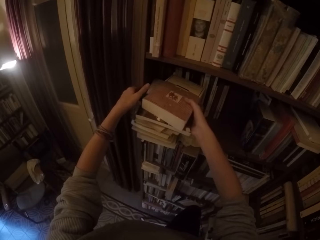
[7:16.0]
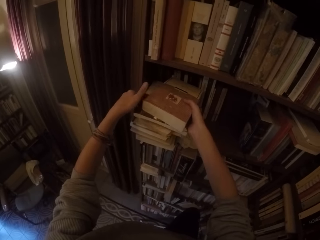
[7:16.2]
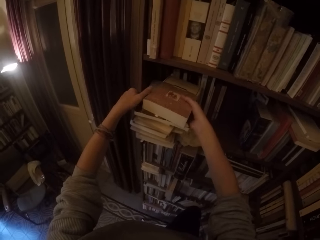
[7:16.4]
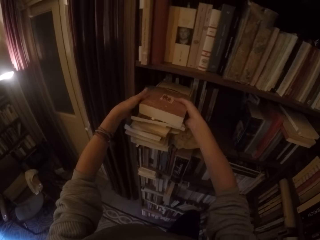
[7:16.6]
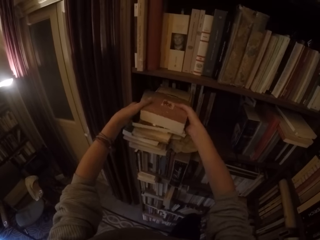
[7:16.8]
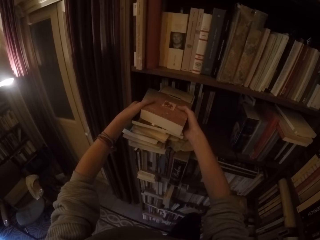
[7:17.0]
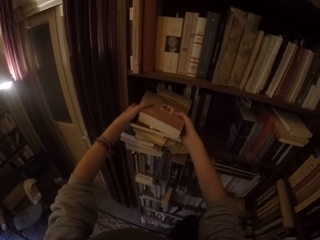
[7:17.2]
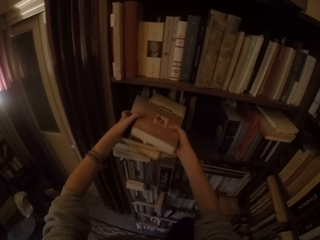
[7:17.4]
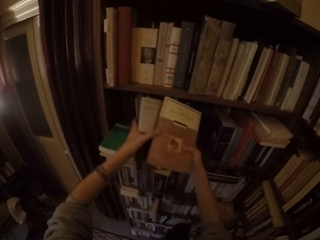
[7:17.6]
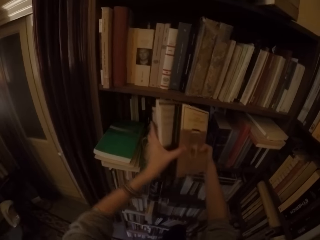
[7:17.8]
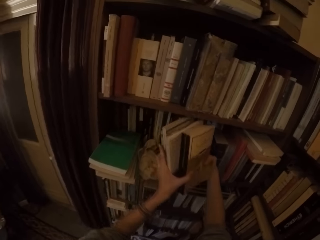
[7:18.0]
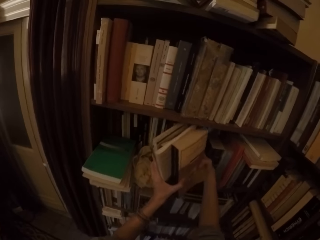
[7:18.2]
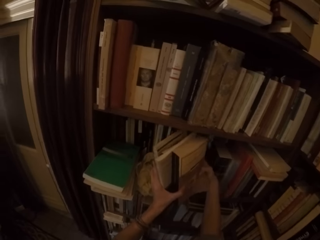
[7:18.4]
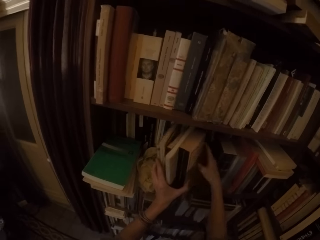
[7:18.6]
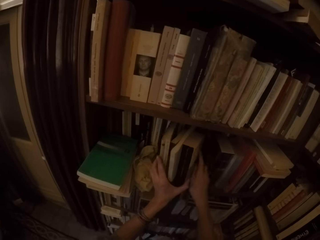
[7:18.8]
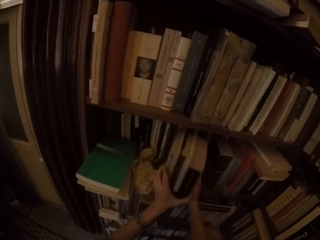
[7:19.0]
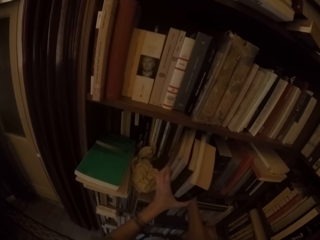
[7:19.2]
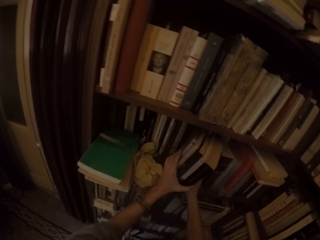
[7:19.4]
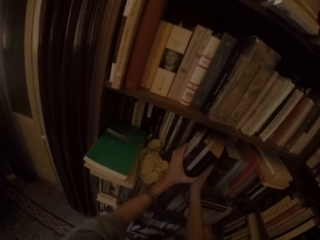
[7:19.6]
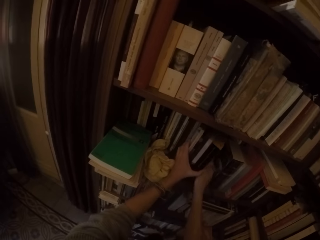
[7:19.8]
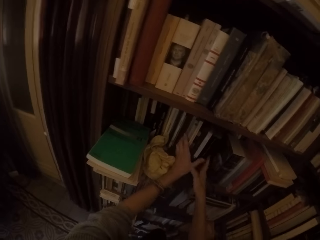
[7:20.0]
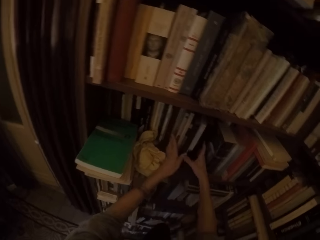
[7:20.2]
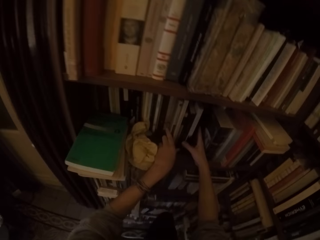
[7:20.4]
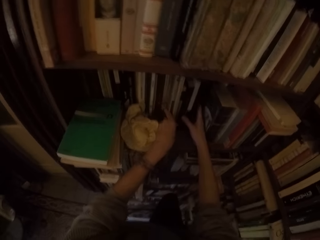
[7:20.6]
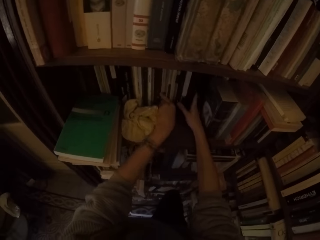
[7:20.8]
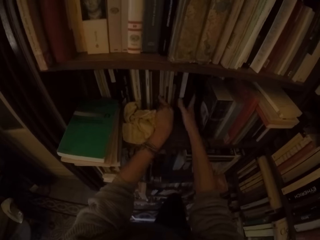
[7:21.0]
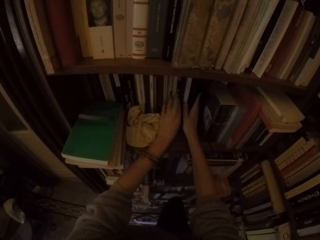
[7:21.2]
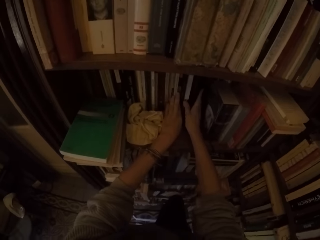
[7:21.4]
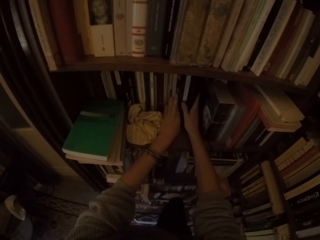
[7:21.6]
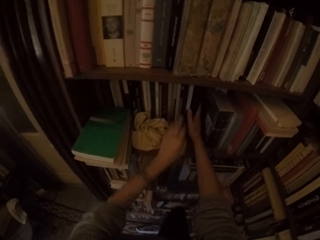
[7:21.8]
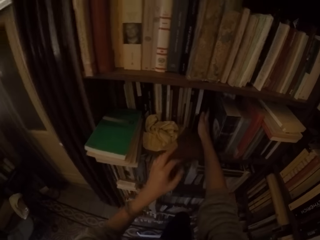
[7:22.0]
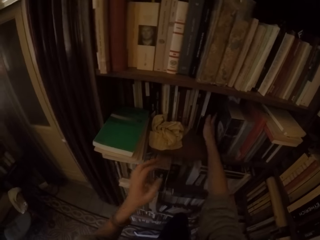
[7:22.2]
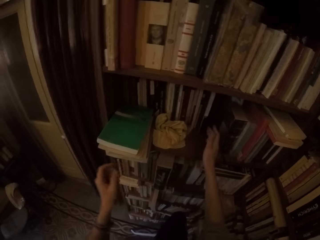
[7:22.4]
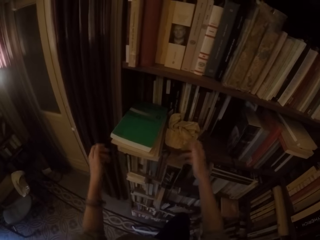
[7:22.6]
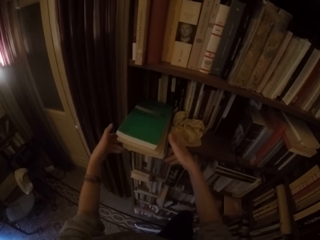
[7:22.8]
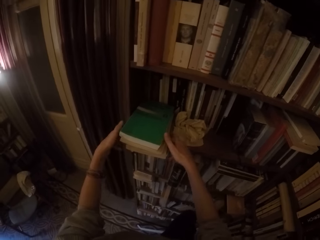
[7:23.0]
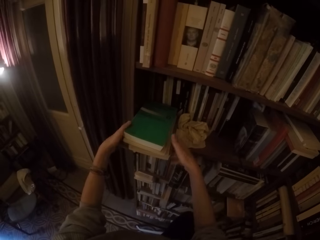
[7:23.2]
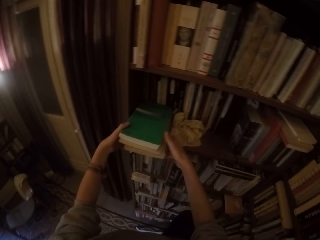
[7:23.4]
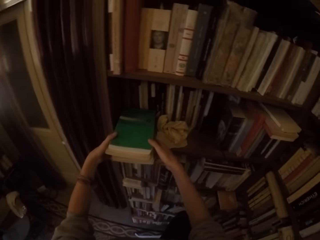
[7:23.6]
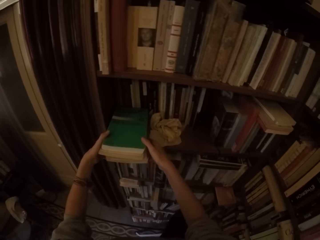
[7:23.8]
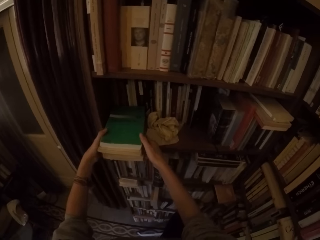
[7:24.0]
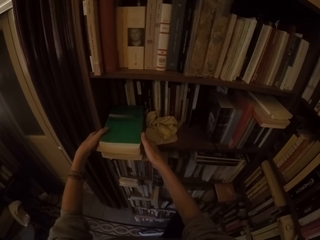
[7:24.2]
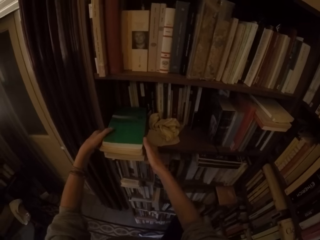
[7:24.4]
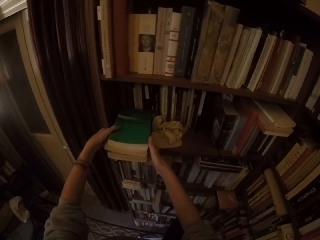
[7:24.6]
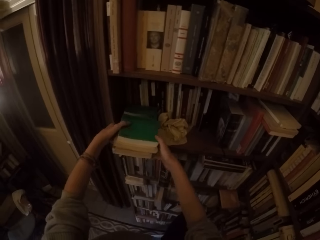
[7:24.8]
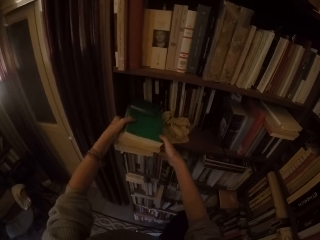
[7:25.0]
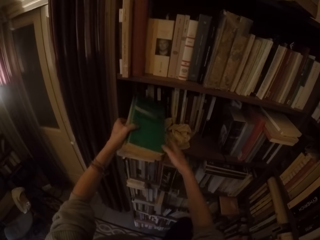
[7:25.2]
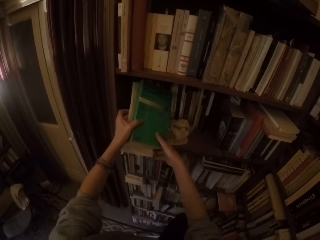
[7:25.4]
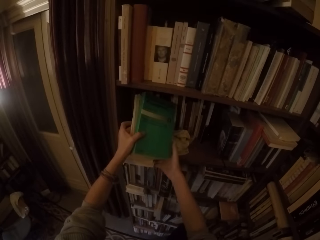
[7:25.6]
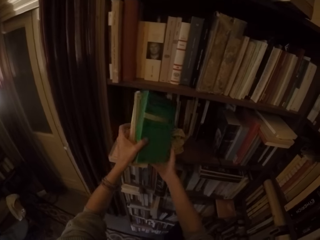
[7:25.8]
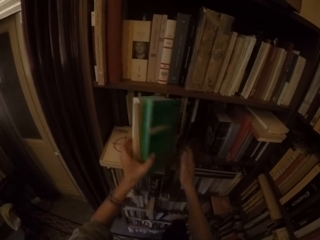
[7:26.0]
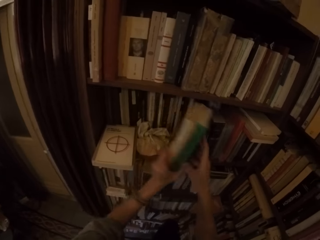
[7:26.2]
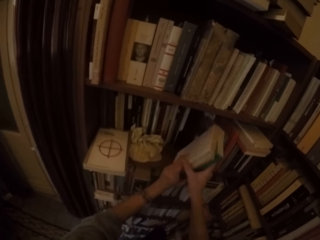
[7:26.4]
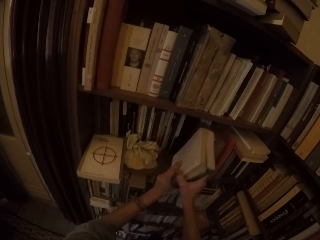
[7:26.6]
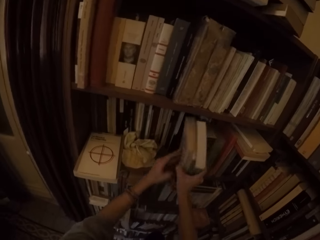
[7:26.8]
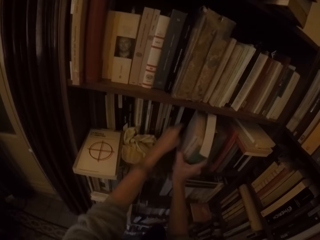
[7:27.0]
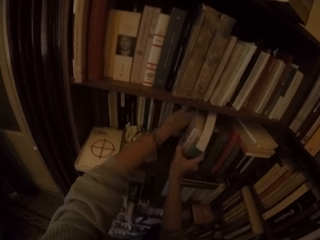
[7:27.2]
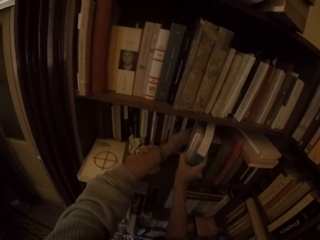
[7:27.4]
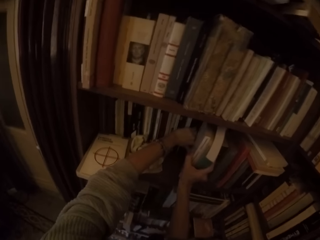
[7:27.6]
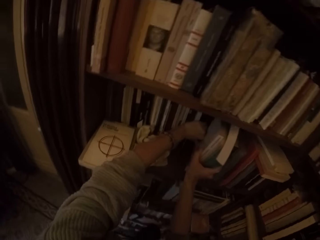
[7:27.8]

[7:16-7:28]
The camera wearer picks five books from the shelf with both hands. He puts the books on the shelf. He arranges the books on the shelf with both hands. He picks three books from the shelf with both hands.

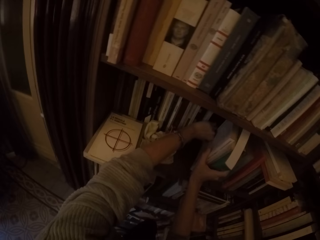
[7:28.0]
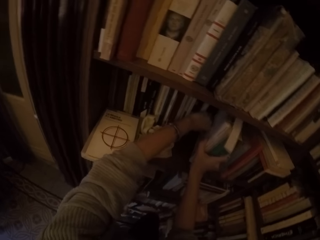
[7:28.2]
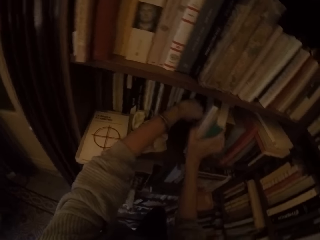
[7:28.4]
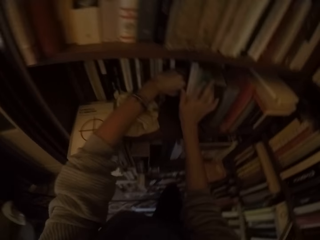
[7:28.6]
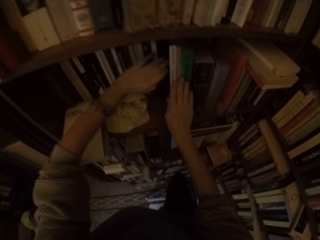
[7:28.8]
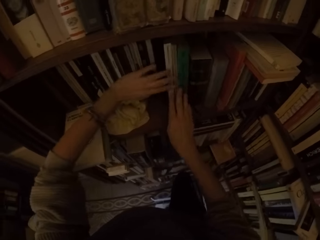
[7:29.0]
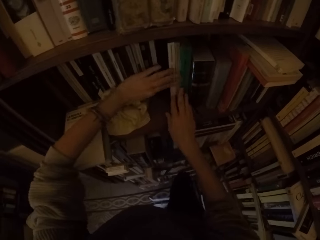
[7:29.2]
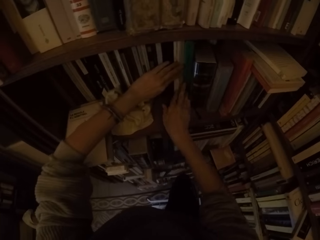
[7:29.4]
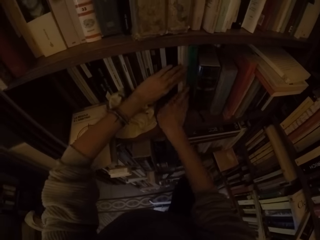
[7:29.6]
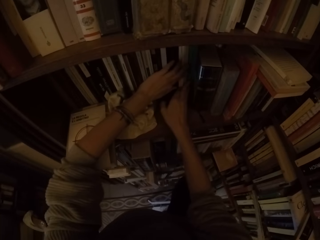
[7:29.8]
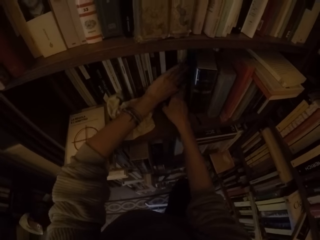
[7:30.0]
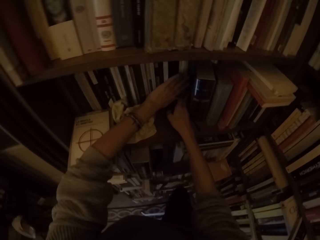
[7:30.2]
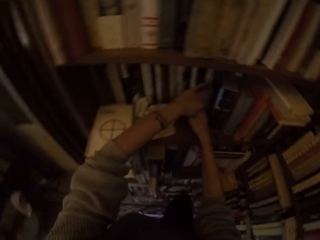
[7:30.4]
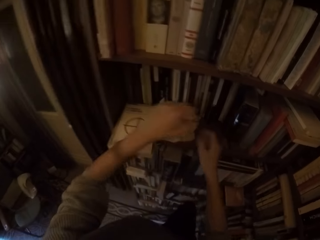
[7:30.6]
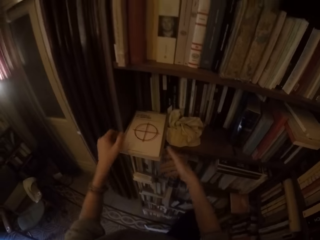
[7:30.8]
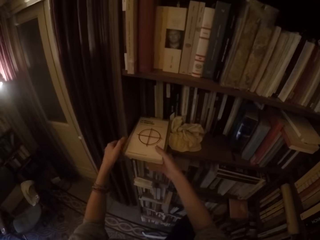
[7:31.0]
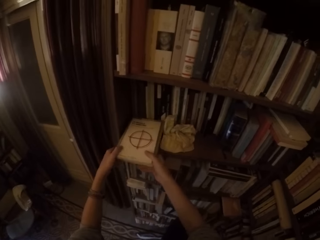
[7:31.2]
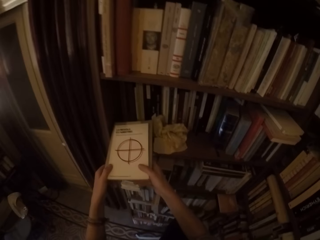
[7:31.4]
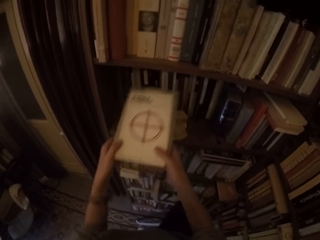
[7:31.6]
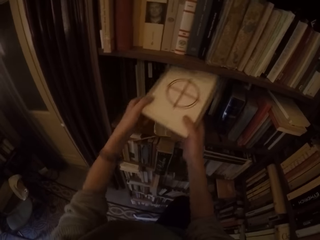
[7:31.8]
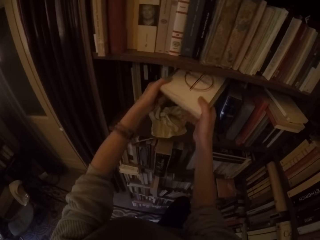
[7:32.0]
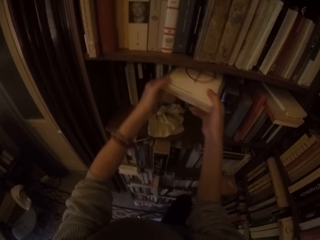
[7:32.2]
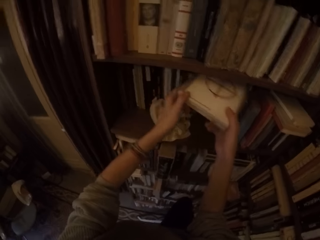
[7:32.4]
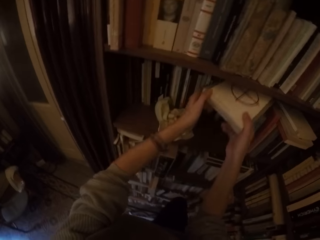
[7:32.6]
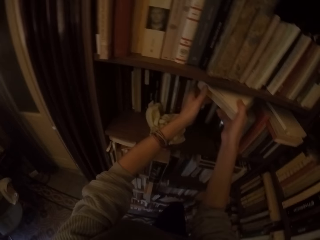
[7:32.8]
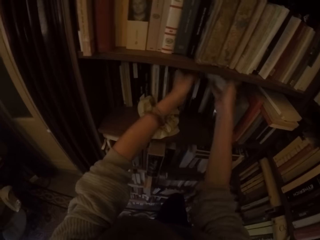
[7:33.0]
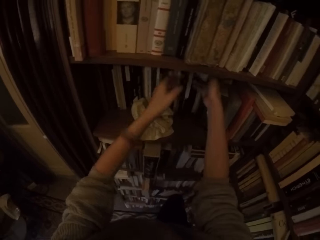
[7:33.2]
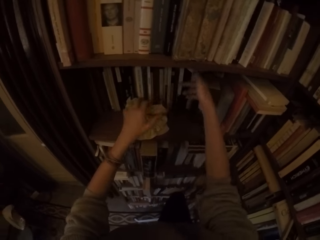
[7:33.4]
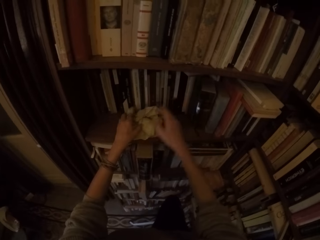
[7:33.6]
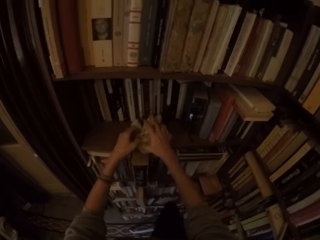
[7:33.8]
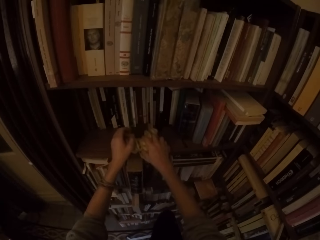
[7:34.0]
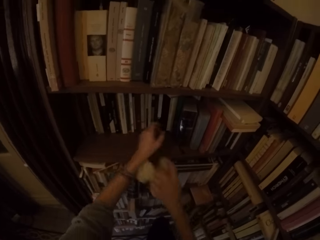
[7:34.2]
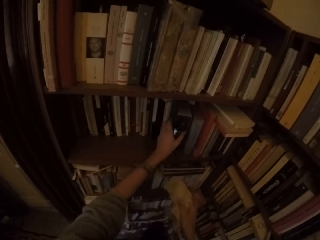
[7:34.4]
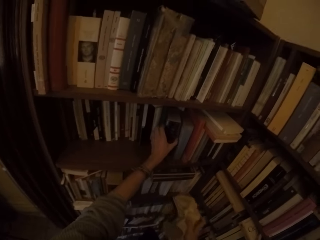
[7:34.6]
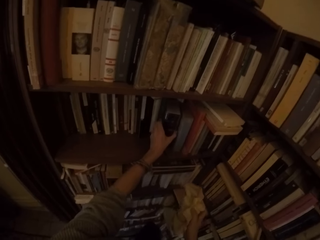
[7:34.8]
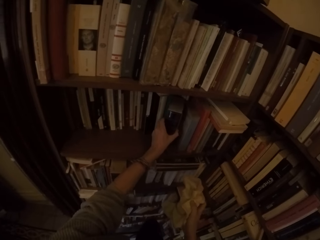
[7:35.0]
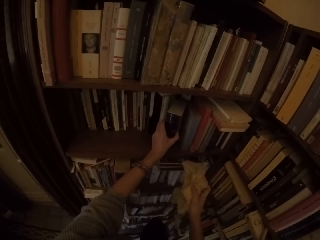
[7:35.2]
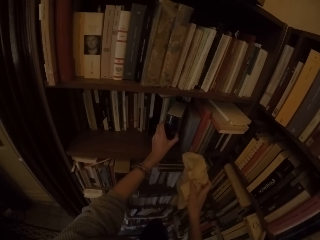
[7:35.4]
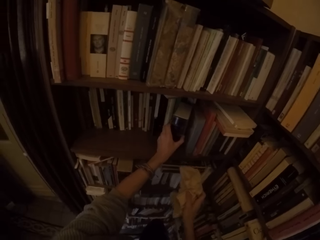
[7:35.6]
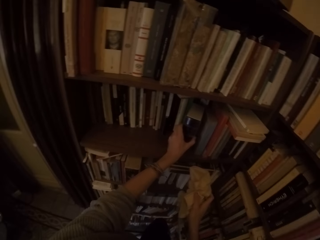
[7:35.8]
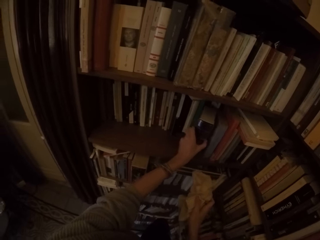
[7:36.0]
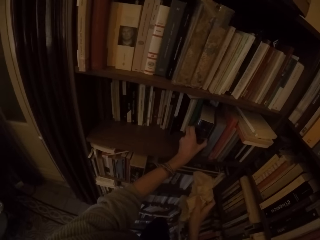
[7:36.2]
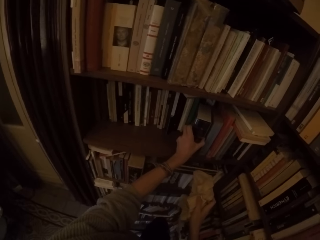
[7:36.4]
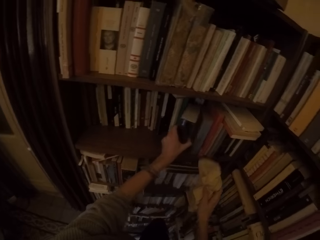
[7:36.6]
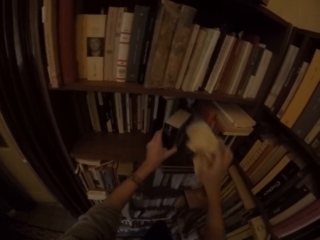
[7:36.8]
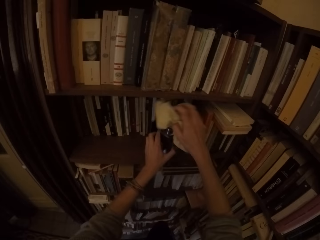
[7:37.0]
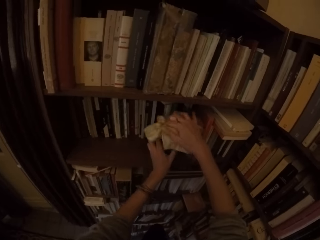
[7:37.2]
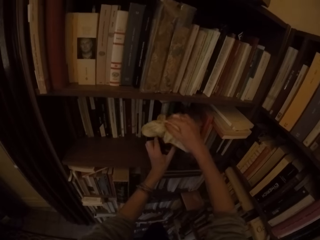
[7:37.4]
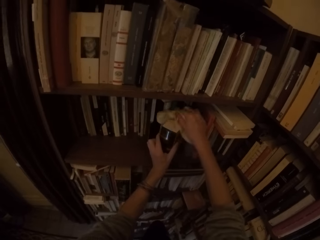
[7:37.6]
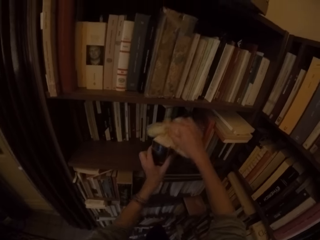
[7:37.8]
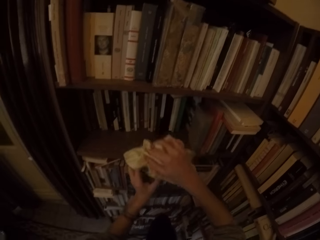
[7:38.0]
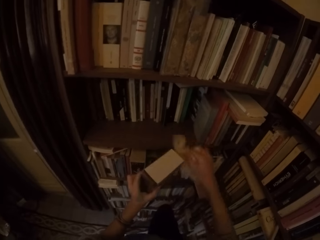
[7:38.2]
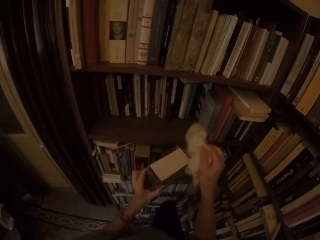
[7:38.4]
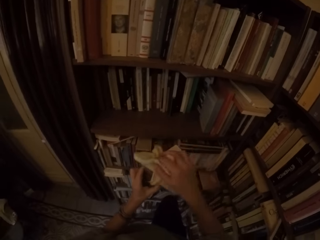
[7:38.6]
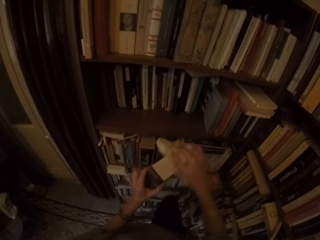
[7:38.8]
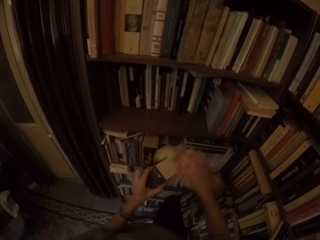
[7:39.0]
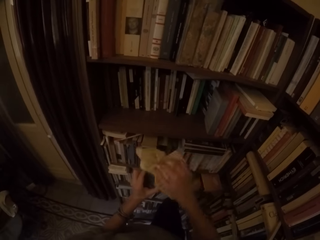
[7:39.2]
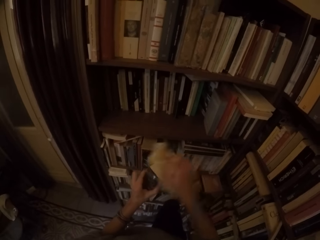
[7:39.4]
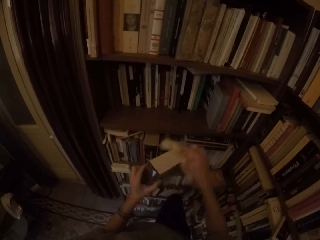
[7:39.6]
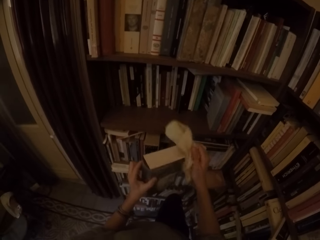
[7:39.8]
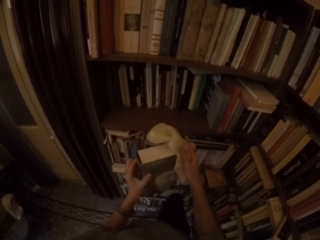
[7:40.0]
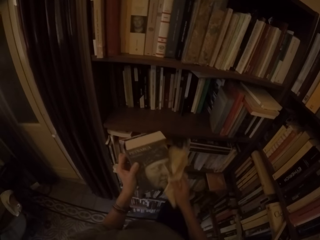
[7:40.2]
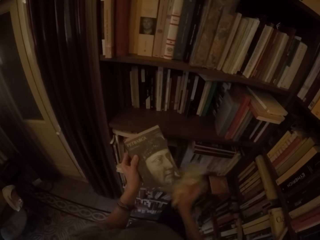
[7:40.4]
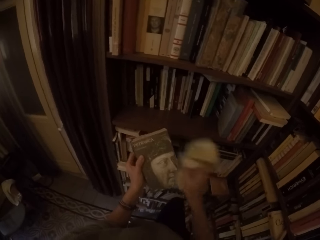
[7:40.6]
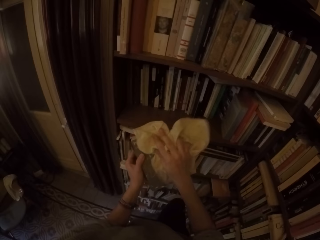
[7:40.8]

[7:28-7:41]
The camera wearer puts the books on the shelf. He arranges the books on the shelf with both hands. He picks two books from the shelf with both hands. He arranges the books on the shelf with both hands. He picks the towel with his right hand. He picks another book from the shelf with his left hand. He holds the book on the shelf. He wipes the book with the towel in his right hand.
